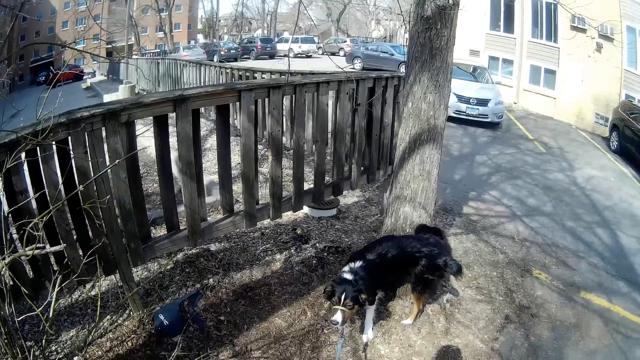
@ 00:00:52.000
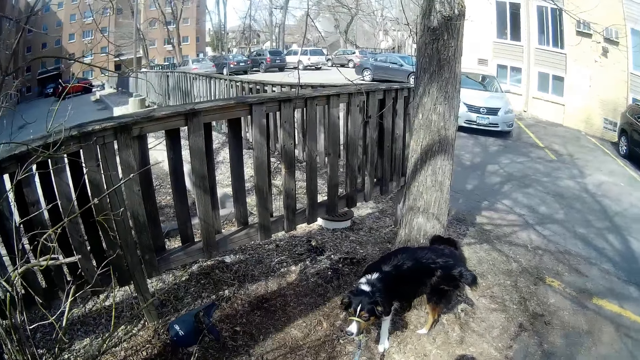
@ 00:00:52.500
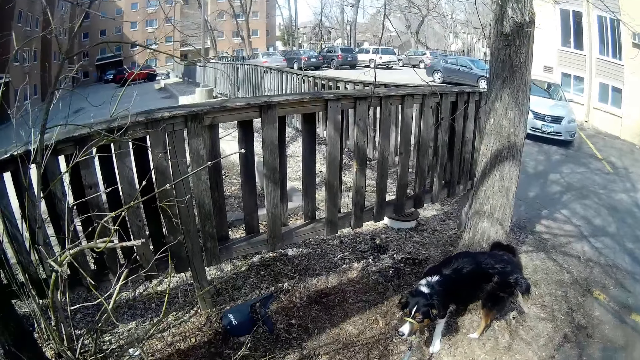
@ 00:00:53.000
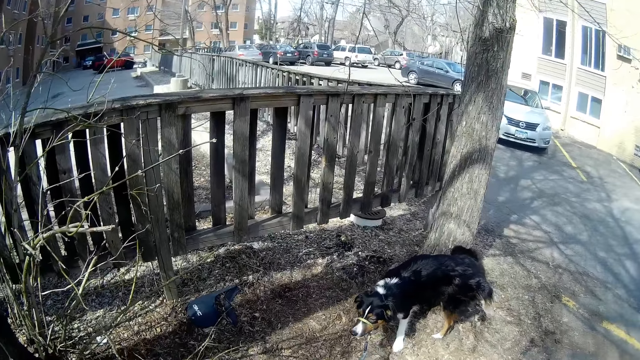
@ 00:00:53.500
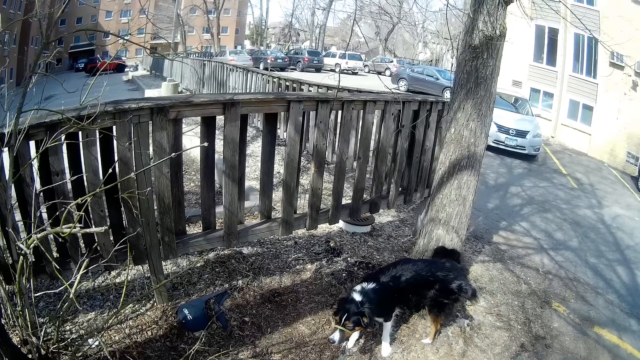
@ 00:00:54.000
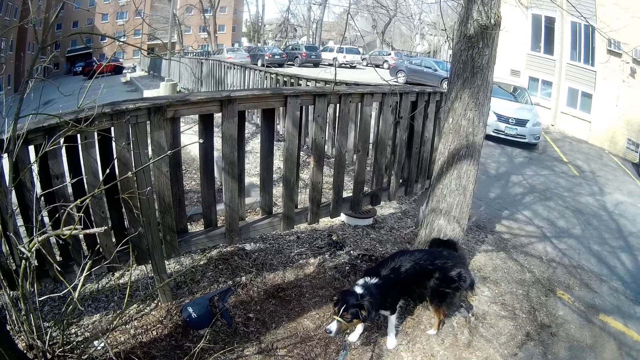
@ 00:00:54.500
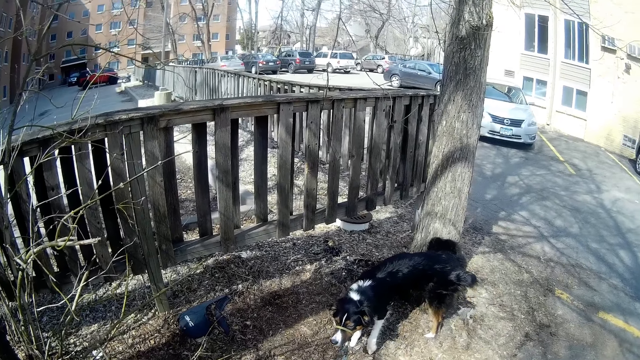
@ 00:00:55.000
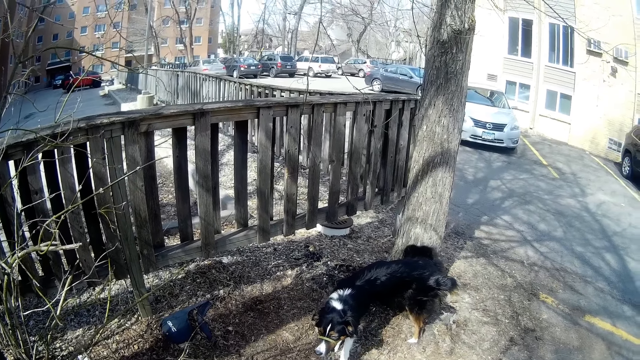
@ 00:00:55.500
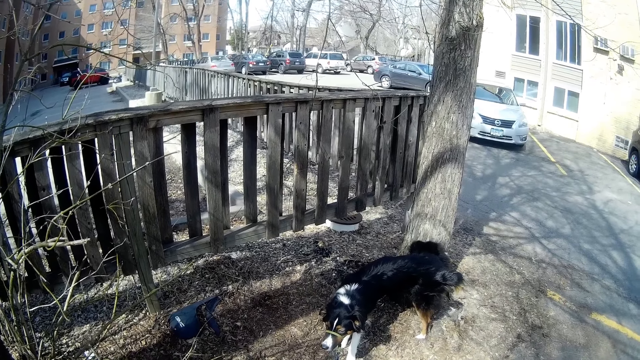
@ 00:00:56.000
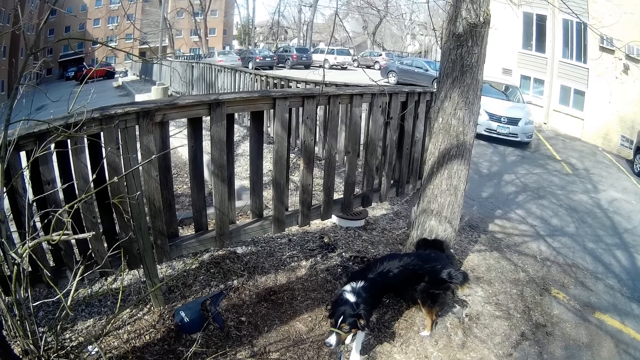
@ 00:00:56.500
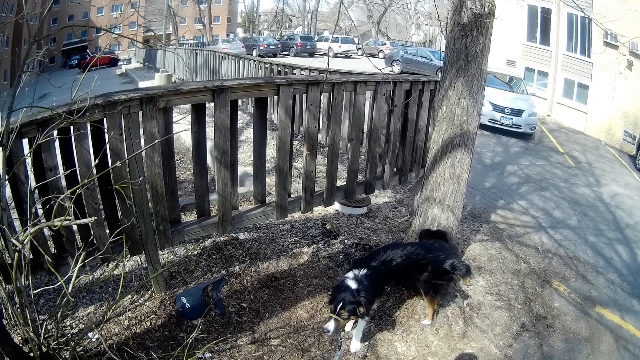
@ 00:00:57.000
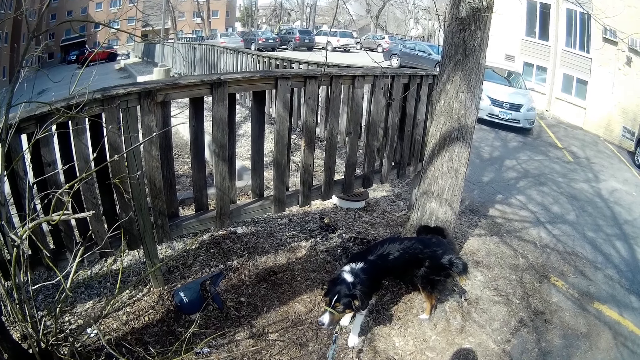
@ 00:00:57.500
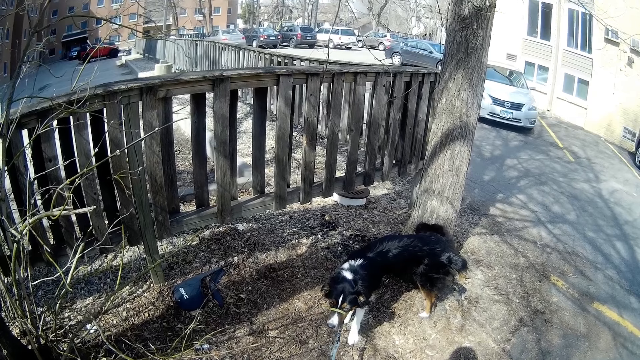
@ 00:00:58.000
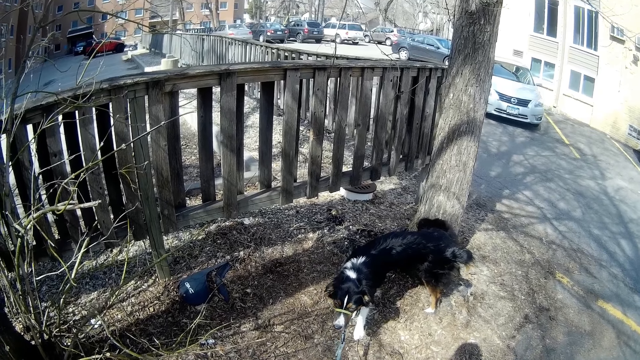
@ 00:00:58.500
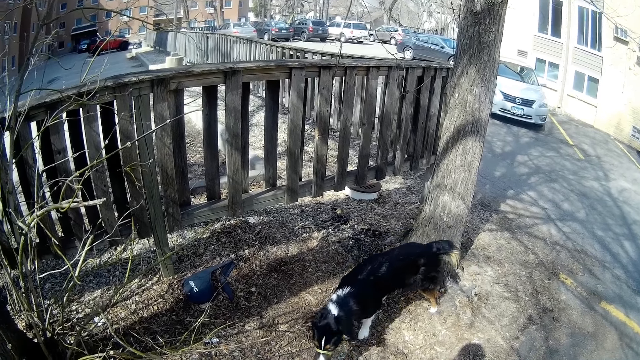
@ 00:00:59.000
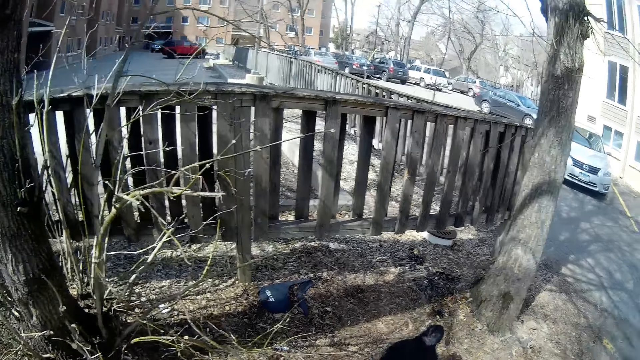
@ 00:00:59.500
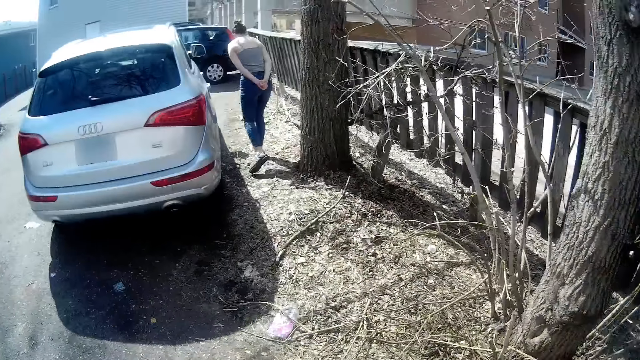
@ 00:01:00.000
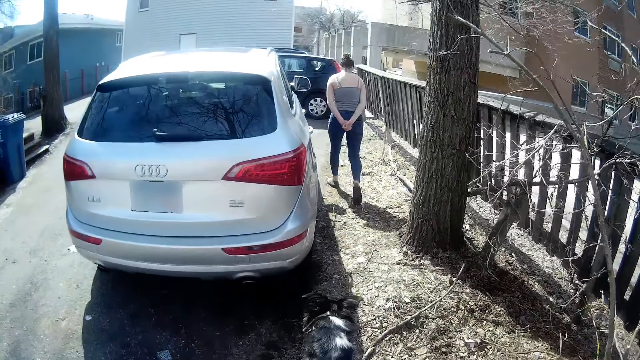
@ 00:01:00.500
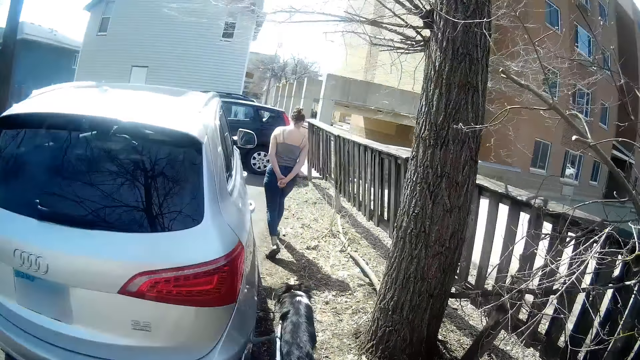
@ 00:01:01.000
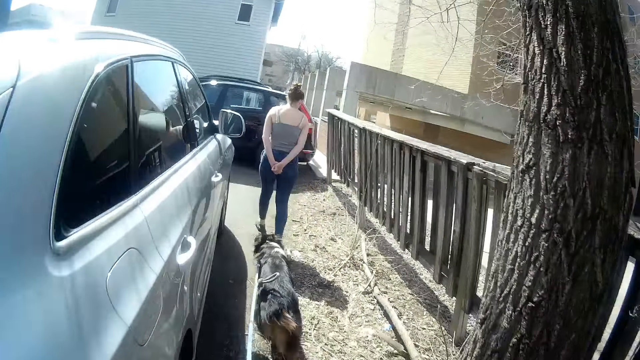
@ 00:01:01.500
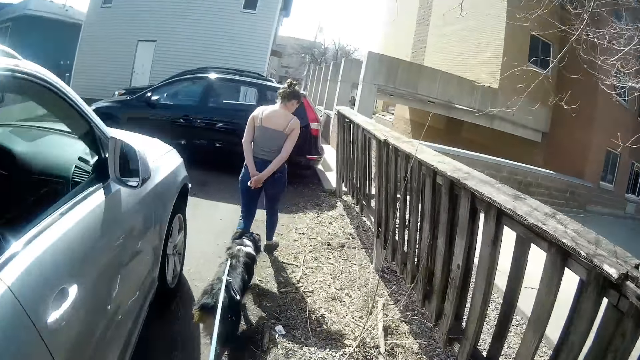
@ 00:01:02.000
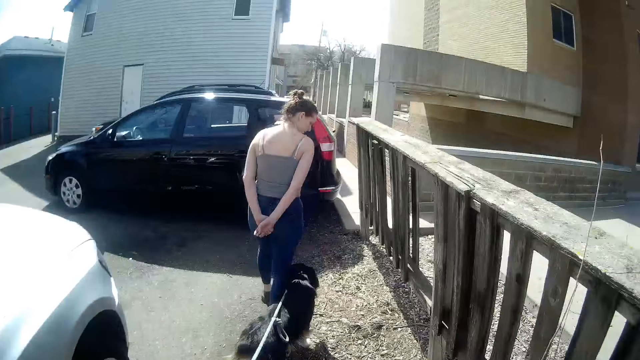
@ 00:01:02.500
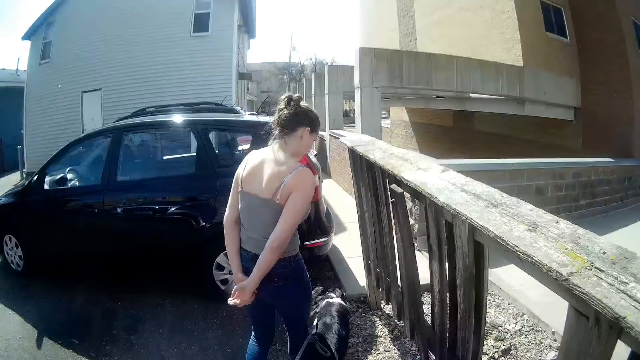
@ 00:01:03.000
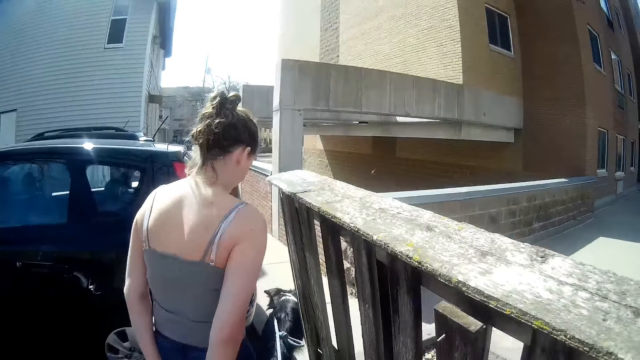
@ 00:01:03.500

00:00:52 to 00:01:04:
The camera wearer looks at the dog. They walk. A person walks. The camera wearer holds the dog leash.

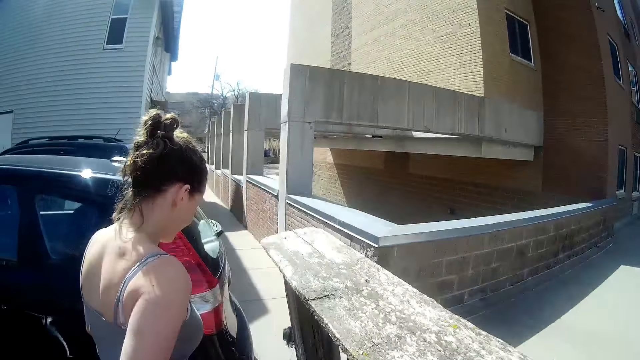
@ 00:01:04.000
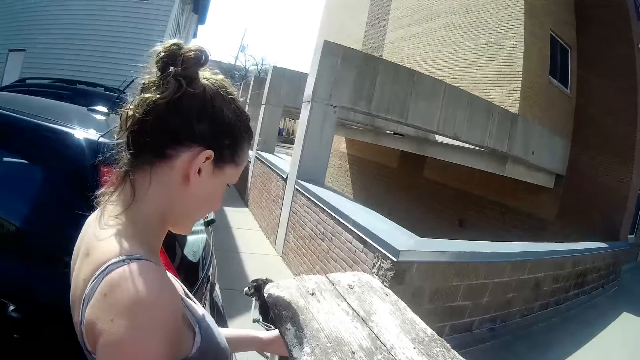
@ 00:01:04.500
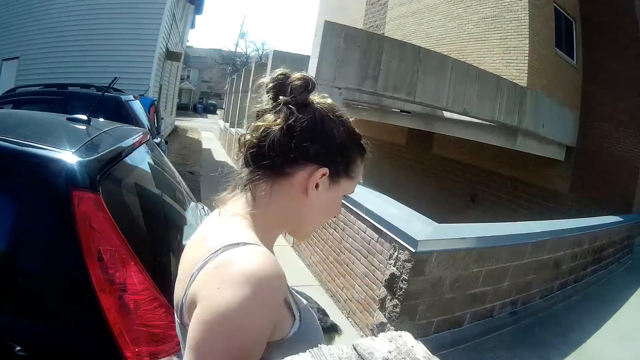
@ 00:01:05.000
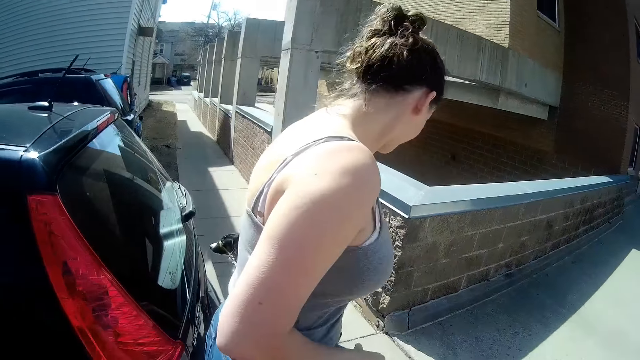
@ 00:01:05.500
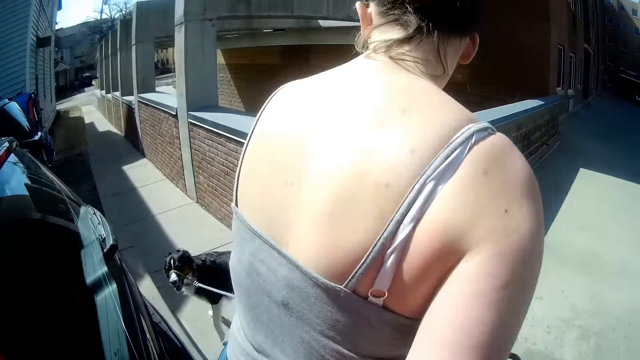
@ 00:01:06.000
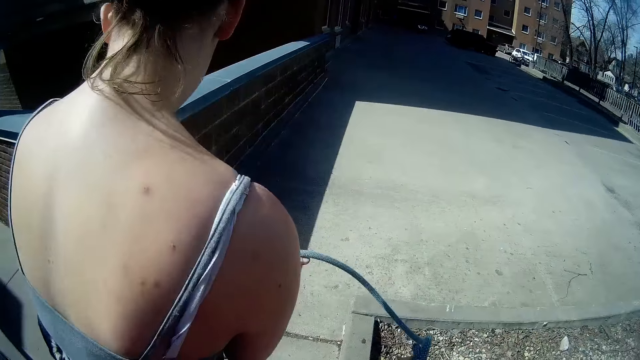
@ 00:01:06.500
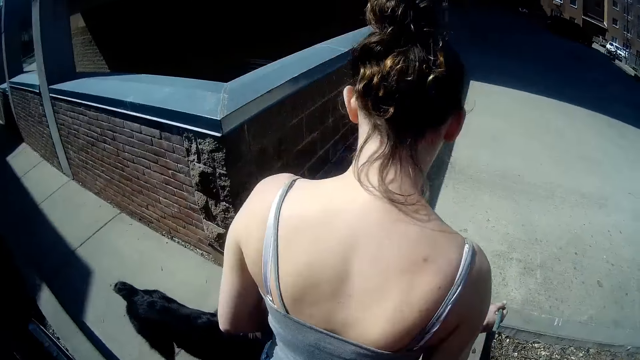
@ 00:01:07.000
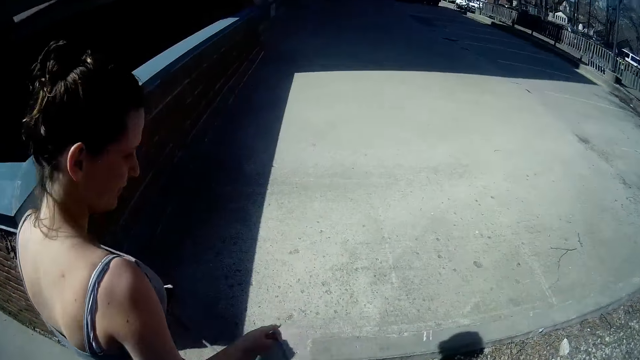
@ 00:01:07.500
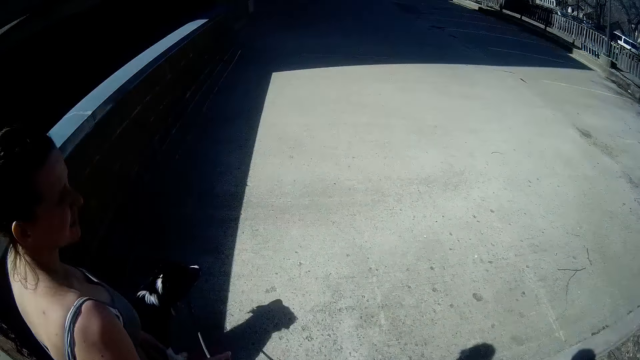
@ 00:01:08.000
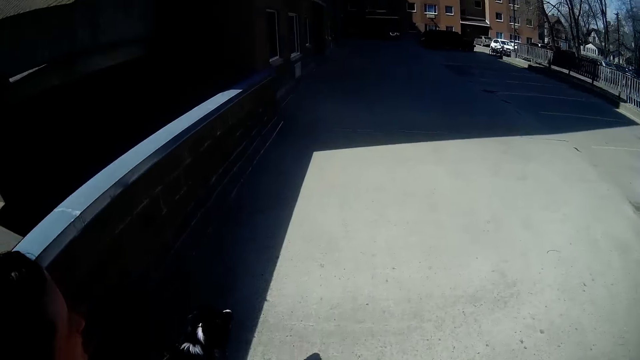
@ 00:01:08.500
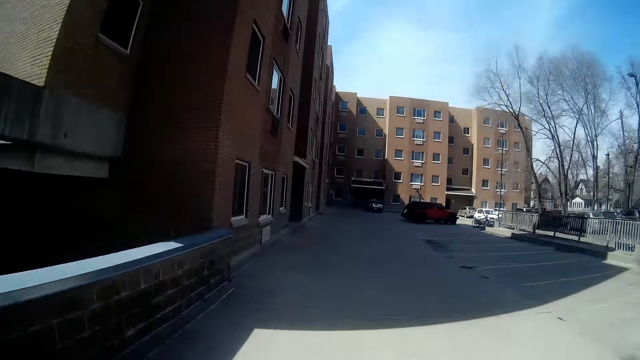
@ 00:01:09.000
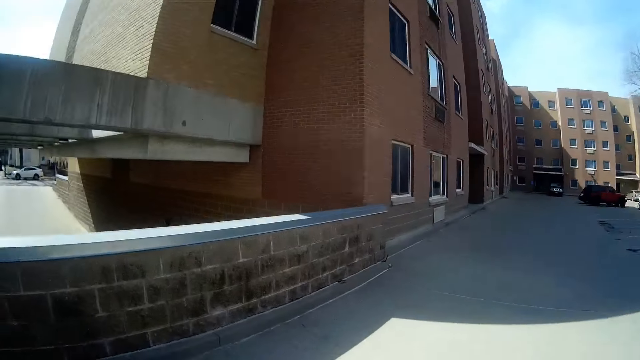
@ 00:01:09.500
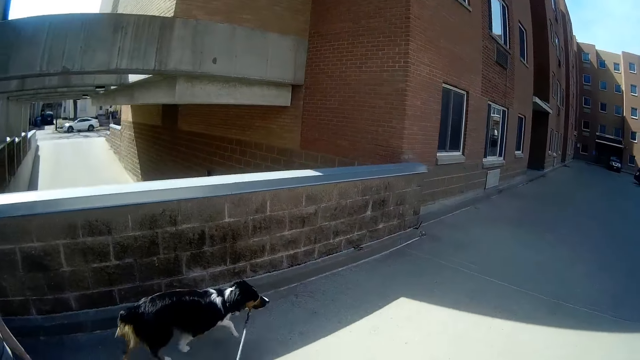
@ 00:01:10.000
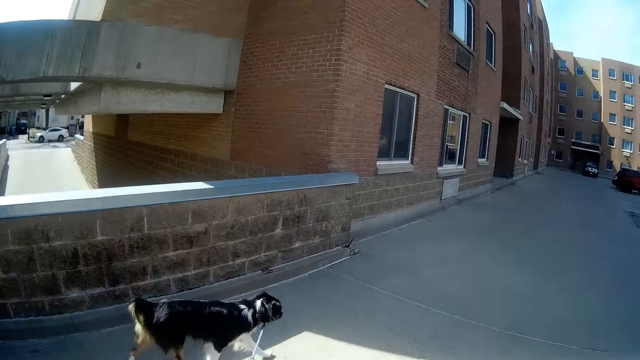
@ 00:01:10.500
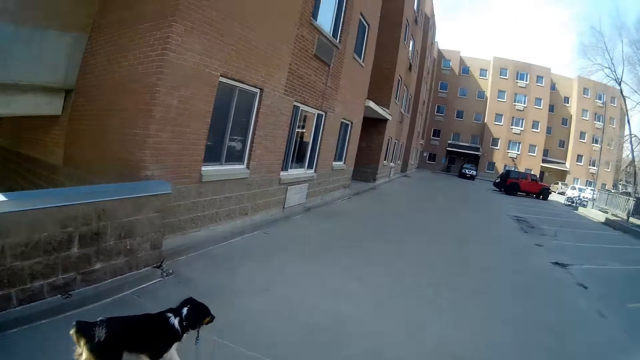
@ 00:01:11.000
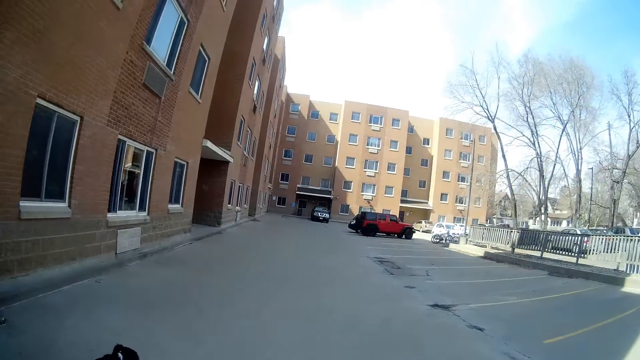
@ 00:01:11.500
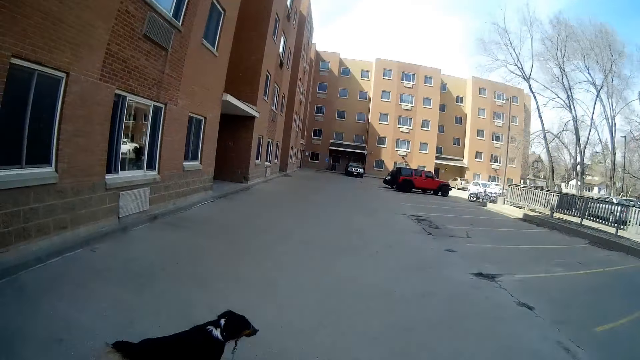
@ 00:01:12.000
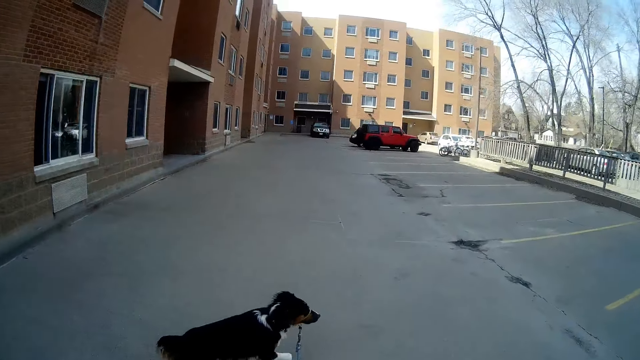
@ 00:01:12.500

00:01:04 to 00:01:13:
The camera wearer walks towards a woman. The woman pulls the dog leash. The camera wearer walks beside the building and walks beside the woman. They walk on the parking lot.
